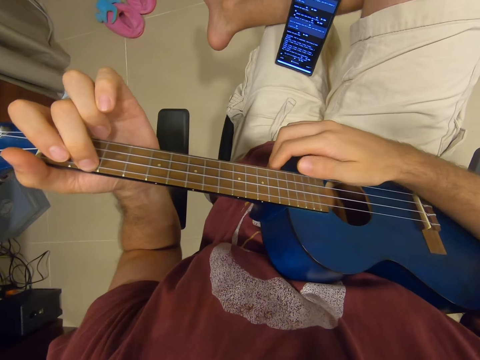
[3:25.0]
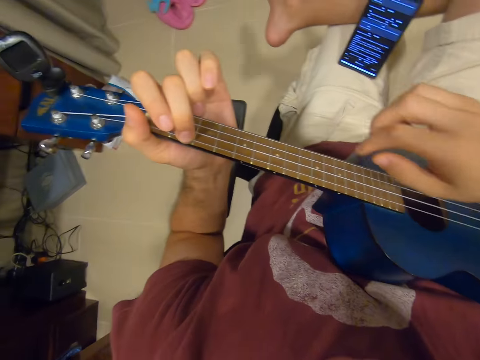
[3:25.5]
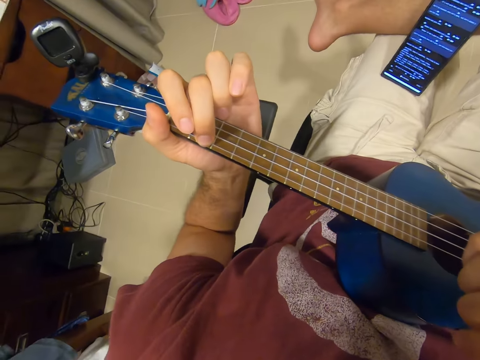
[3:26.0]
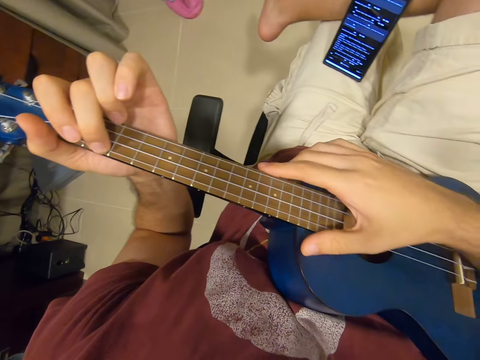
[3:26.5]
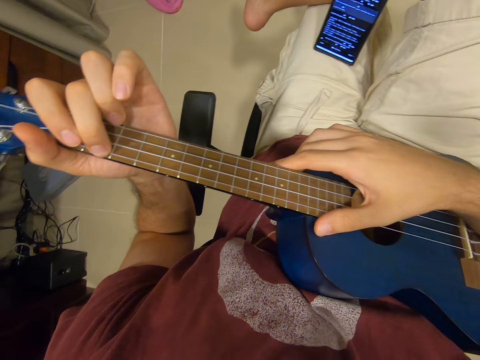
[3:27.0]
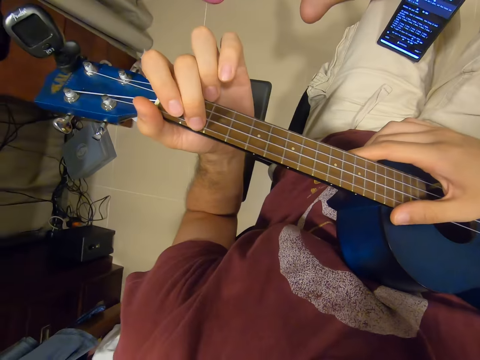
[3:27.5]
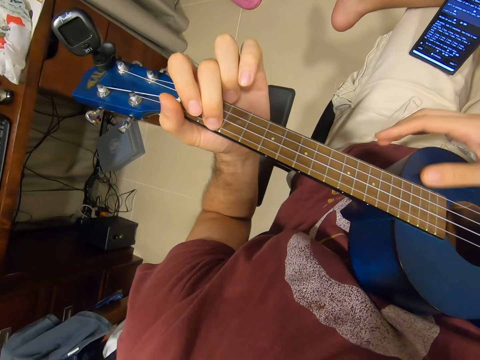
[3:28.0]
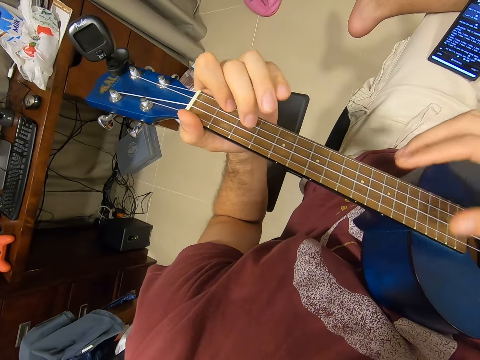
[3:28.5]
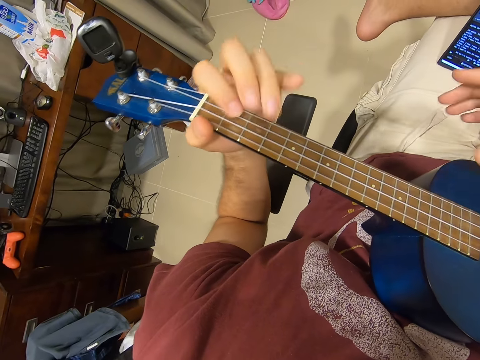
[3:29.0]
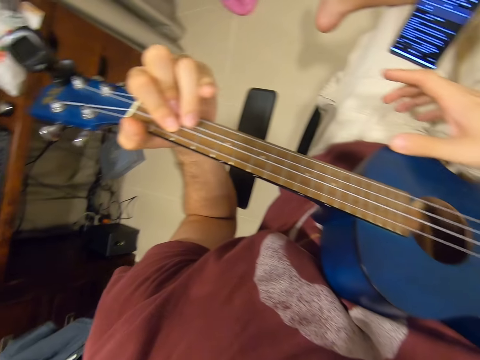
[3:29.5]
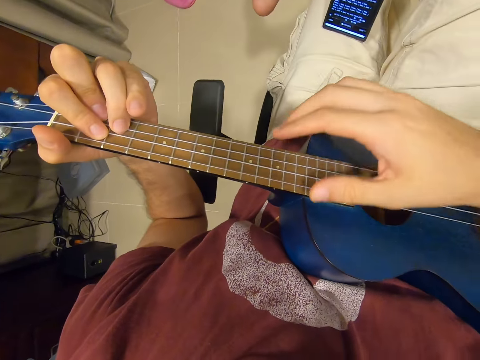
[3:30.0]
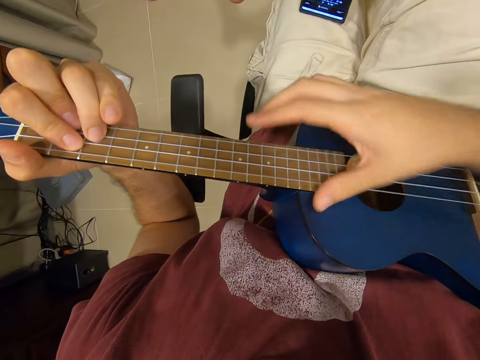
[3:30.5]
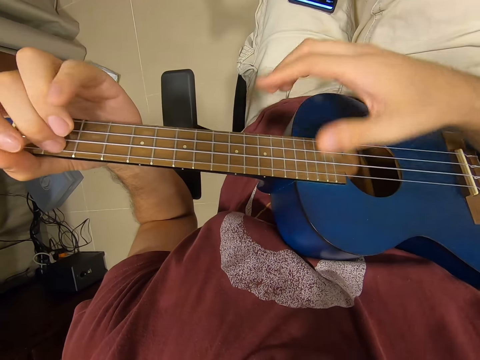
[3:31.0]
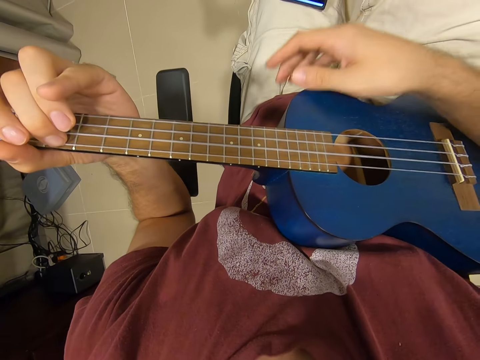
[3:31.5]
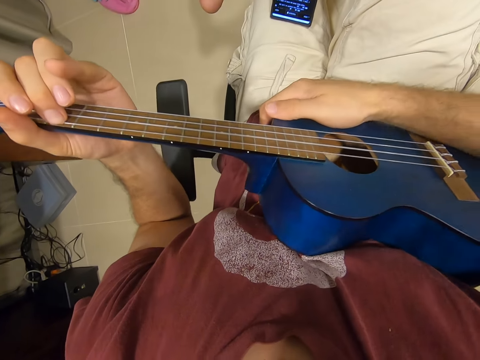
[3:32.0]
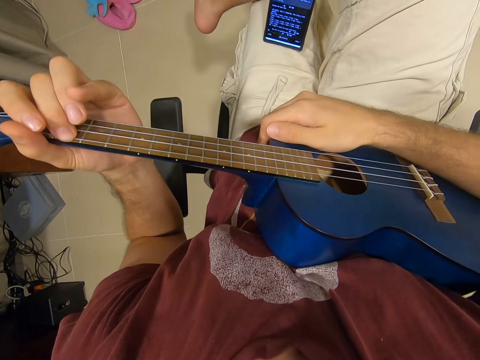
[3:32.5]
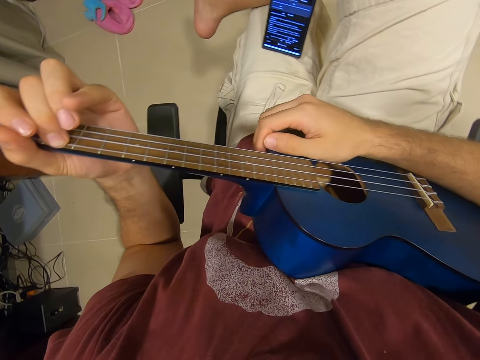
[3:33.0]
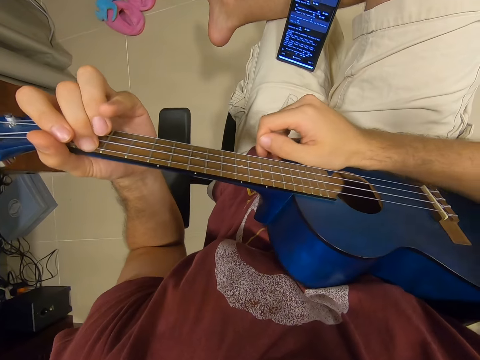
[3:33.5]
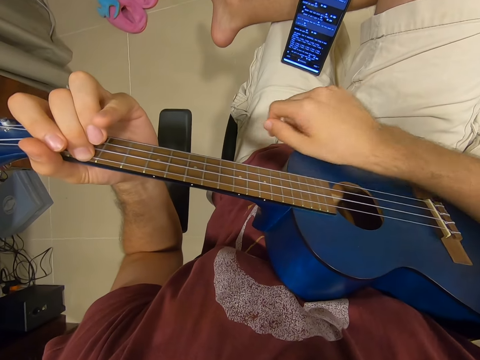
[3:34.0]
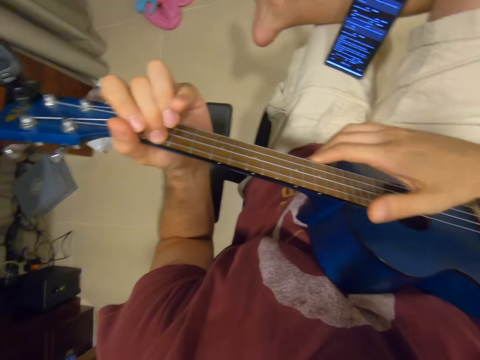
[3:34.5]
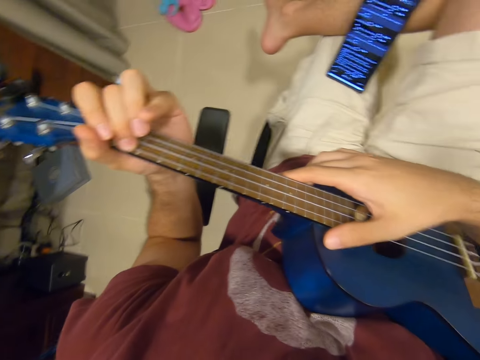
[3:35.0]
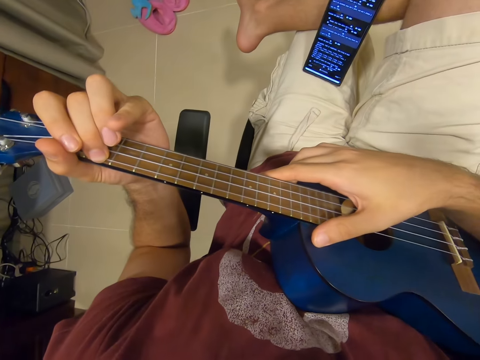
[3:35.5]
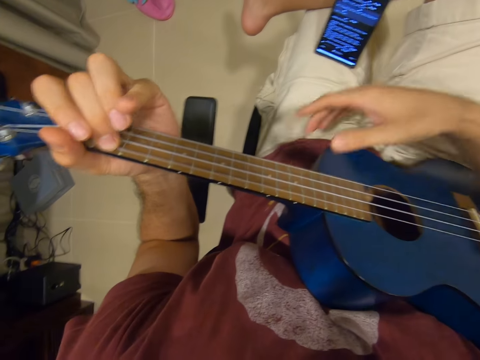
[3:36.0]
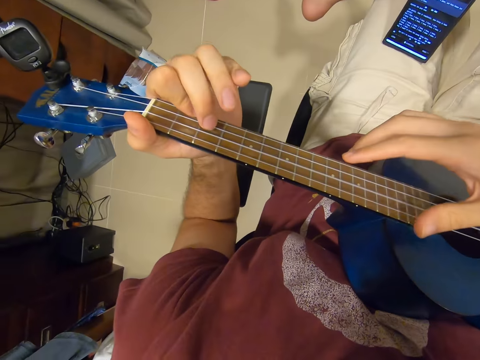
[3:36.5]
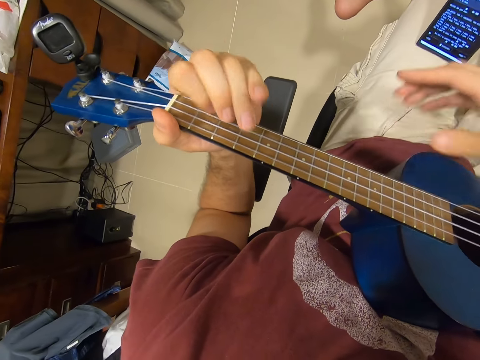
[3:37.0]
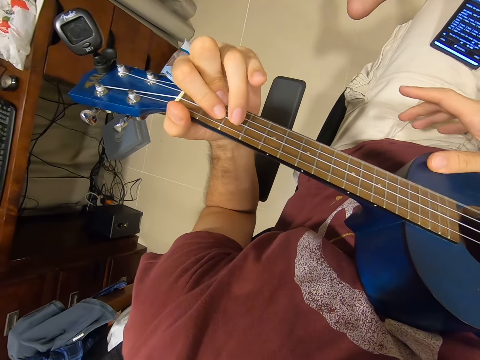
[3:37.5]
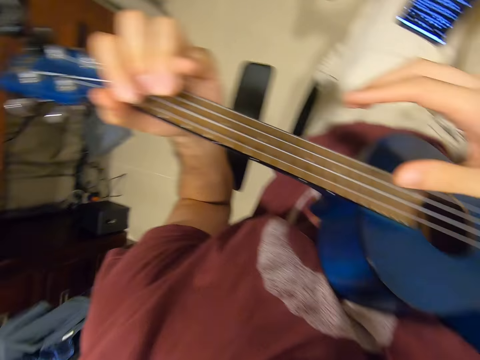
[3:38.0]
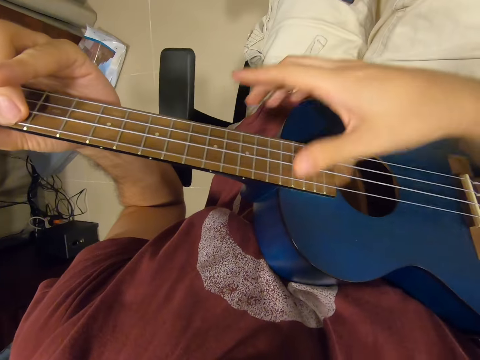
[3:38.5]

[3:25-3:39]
The camera wearer refers to the phone. He lifts his right hand. He holds the guitar with his right hand. He refers to the phone. He plays the guitar. He adjusts the guitar on his waist. He refers to the phone. He holds the guitar with his right hand. He refers to the phone. He plays the guitar.

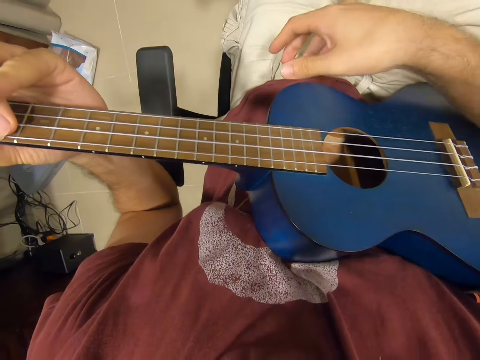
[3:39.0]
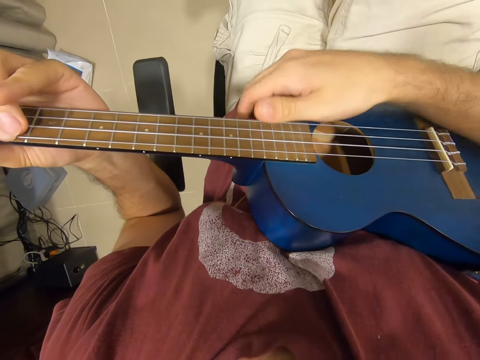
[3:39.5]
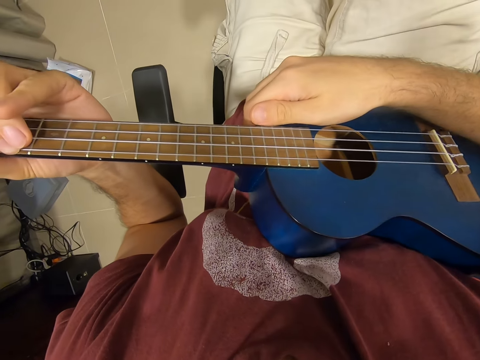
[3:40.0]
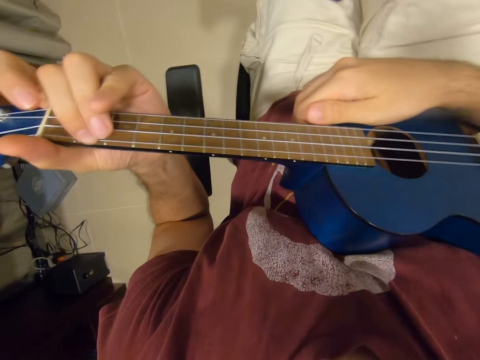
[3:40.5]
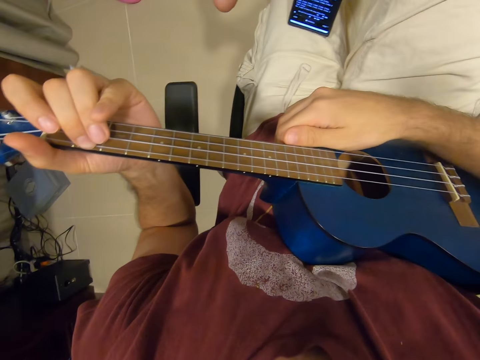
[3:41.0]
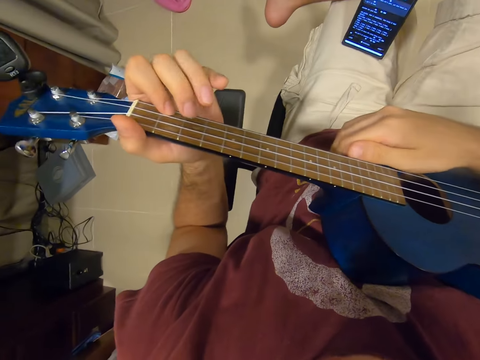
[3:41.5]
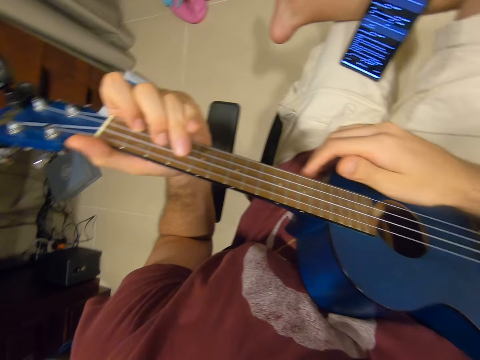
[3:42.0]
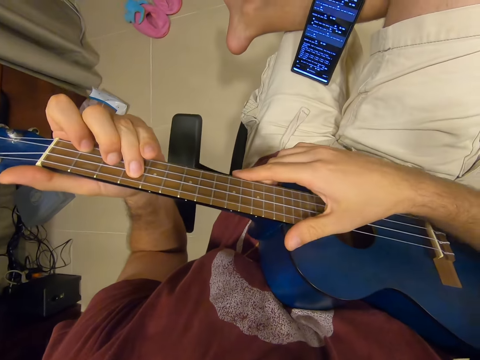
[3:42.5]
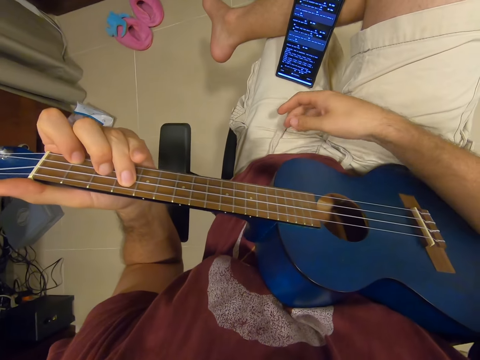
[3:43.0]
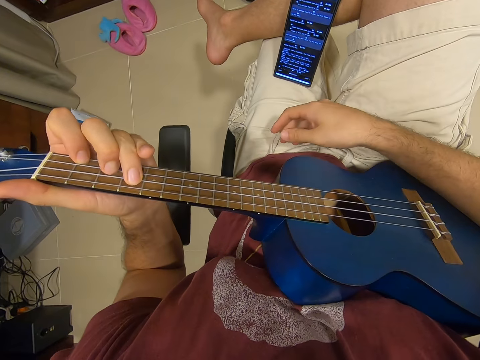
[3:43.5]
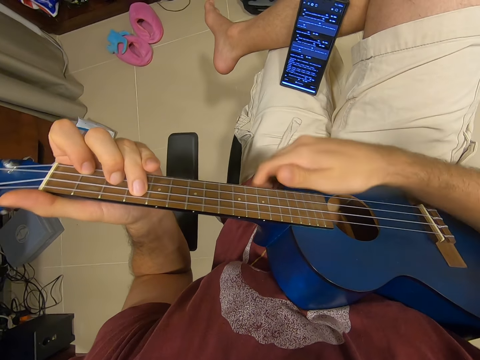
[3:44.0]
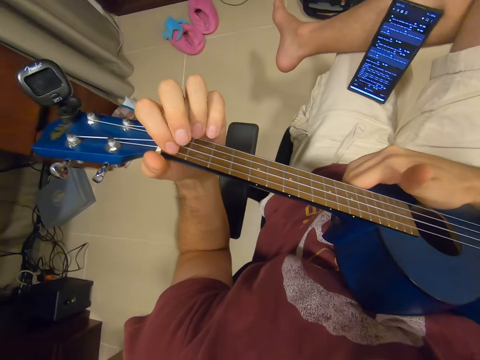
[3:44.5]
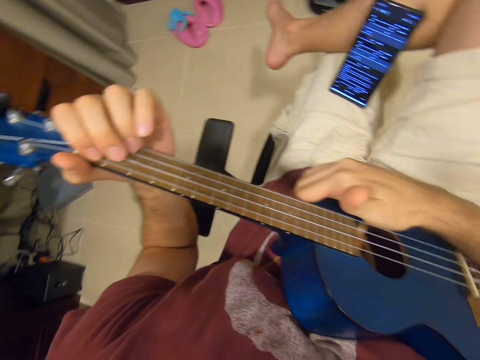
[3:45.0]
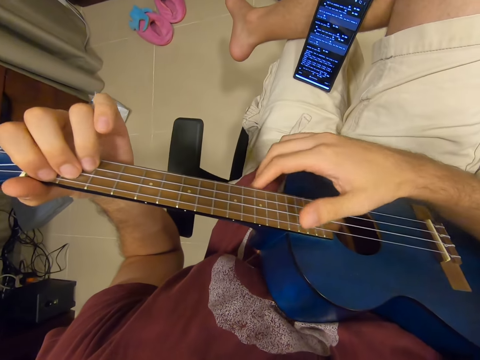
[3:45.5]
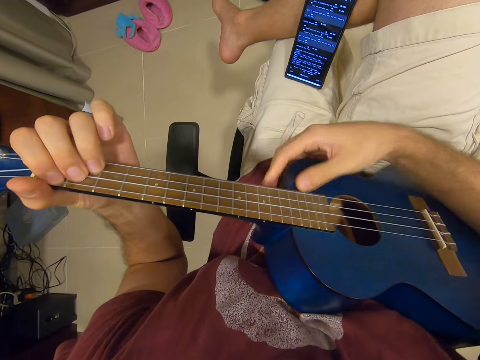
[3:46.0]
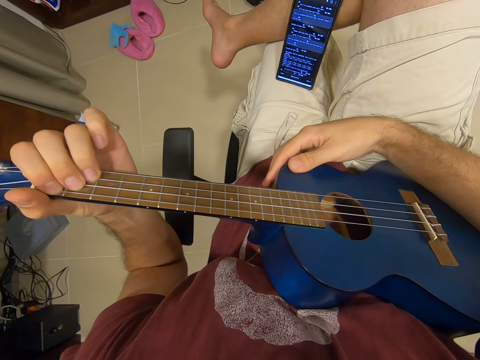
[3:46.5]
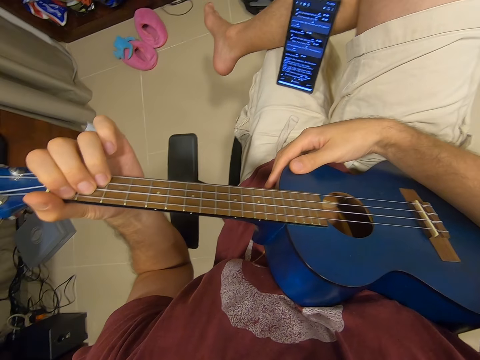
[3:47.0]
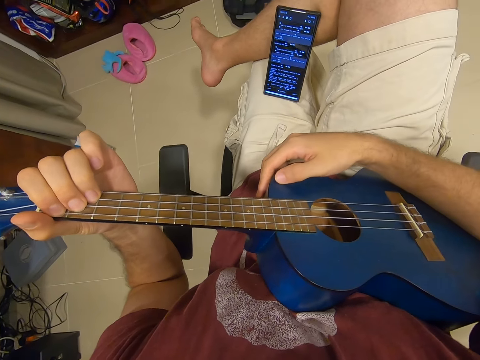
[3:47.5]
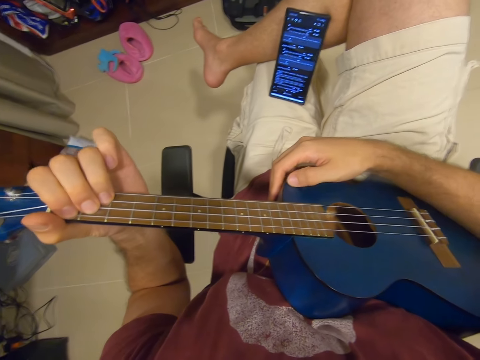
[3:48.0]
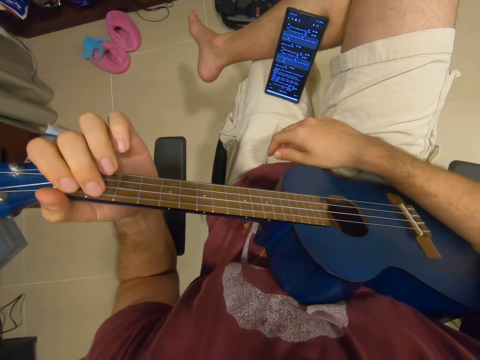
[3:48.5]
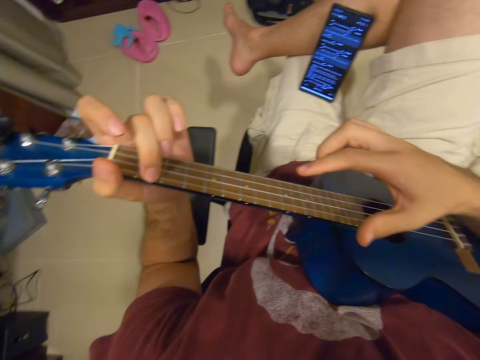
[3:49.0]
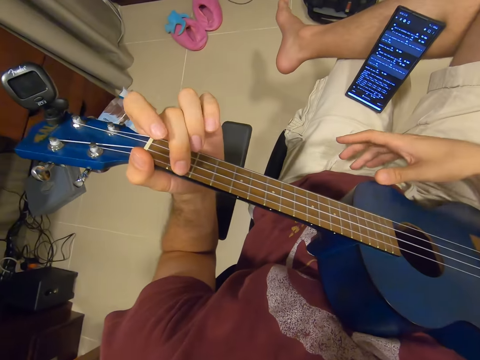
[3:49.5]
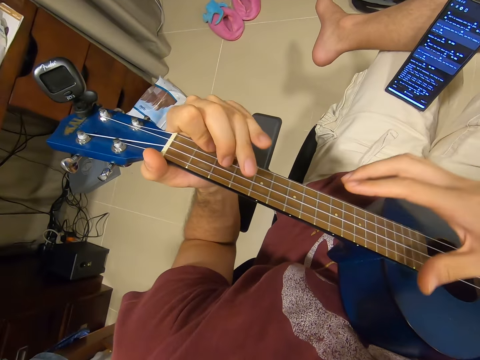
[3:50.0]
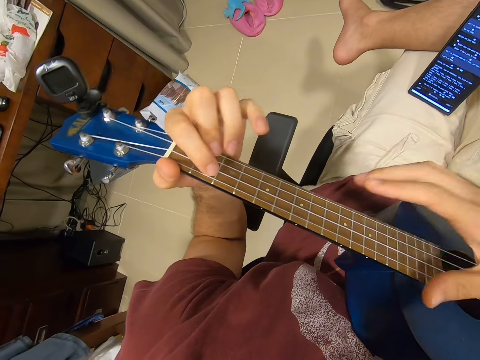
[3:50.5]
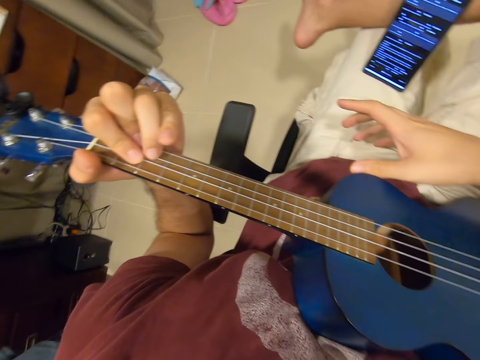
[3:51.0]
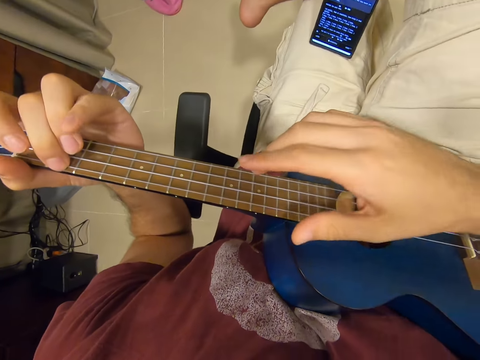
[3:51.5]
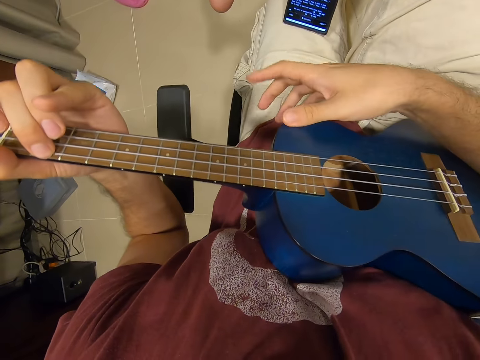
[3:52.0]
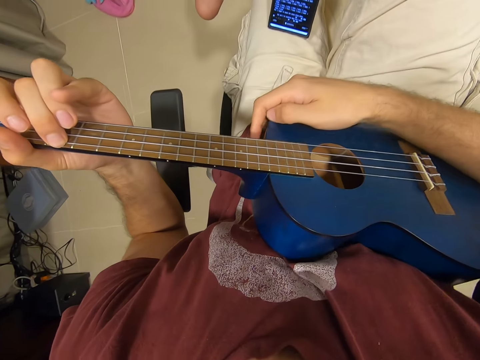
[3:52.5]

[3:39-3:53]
The camera wearer holds the guitar with his right hand. He refers to the phone. He plays the guitar. He adjusts the guitar on his waist. He refers to the phone. He plays the guitar. He refers to the phone. He plays the guitar.
